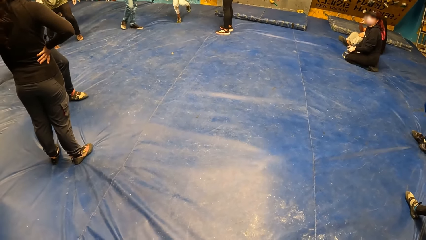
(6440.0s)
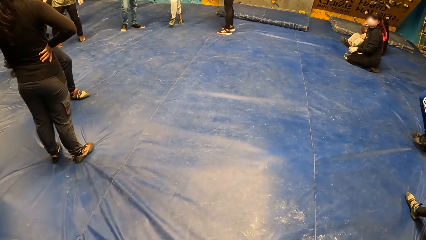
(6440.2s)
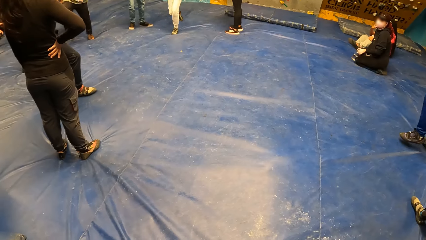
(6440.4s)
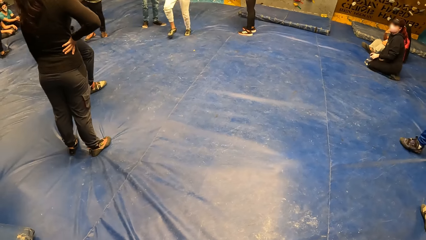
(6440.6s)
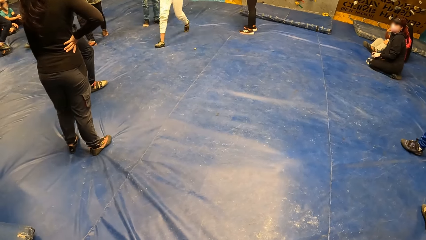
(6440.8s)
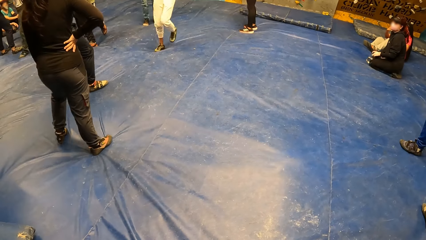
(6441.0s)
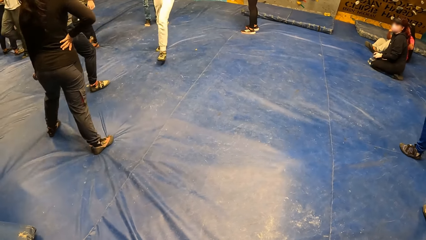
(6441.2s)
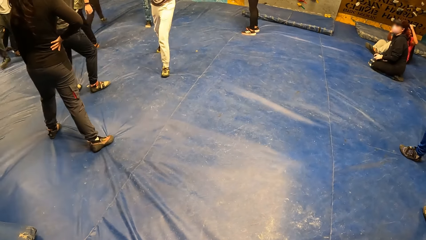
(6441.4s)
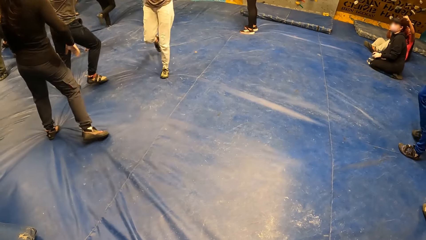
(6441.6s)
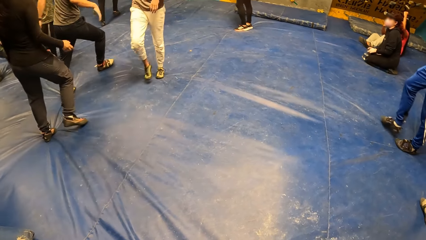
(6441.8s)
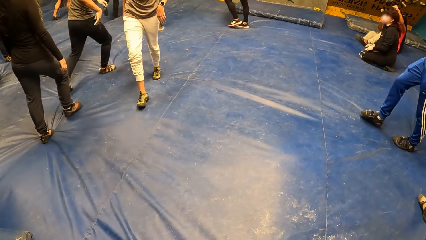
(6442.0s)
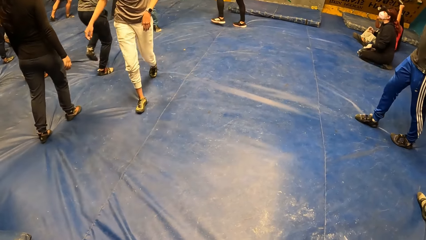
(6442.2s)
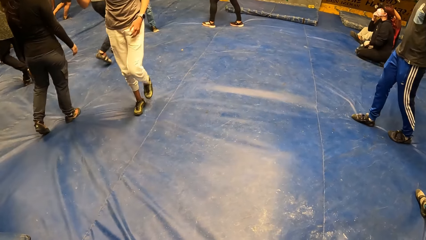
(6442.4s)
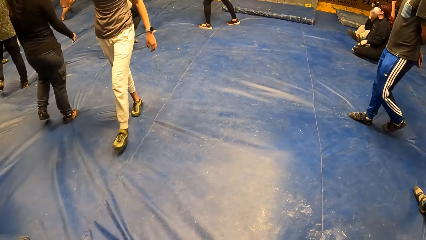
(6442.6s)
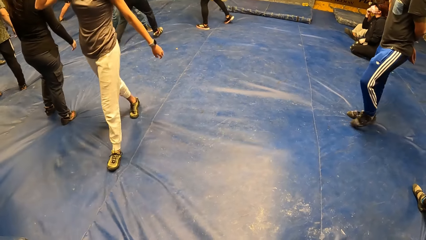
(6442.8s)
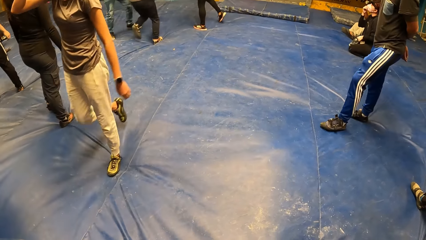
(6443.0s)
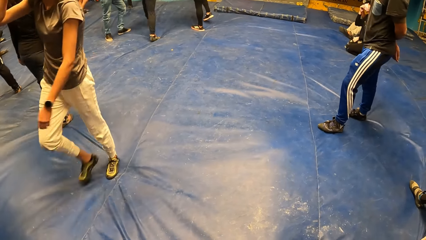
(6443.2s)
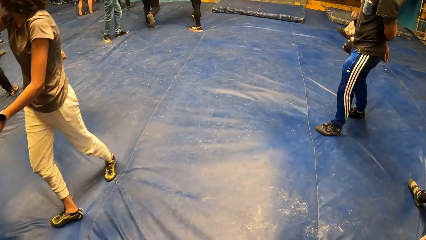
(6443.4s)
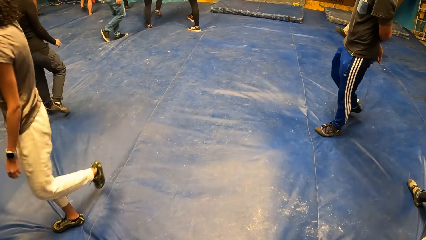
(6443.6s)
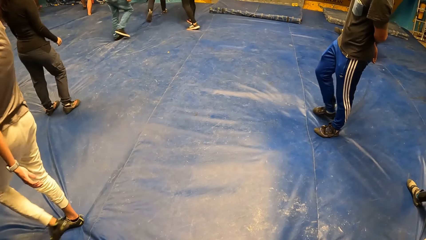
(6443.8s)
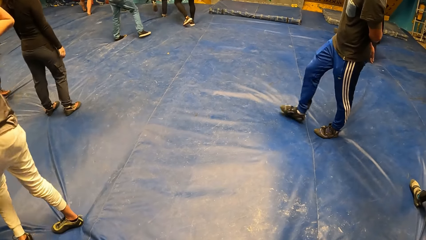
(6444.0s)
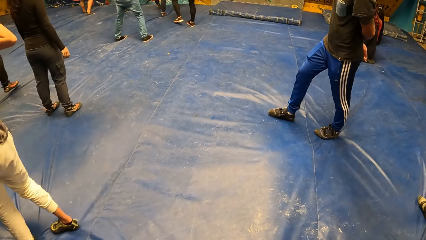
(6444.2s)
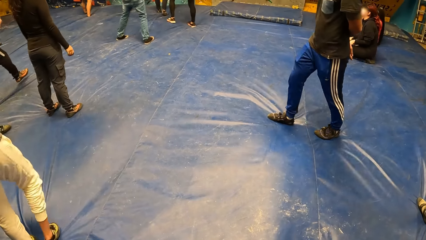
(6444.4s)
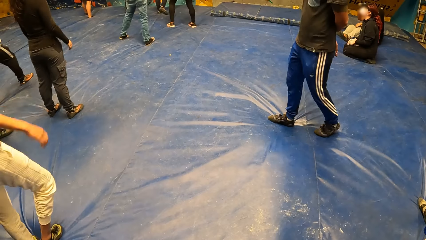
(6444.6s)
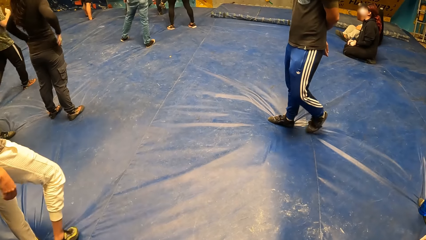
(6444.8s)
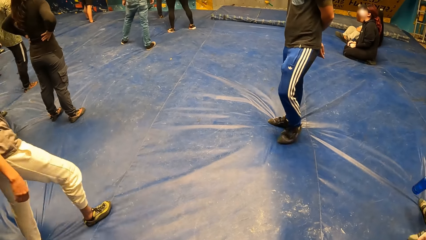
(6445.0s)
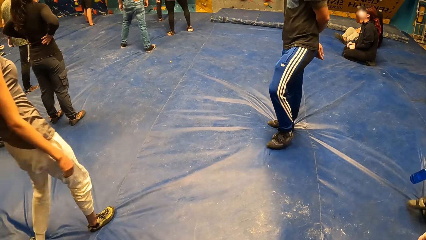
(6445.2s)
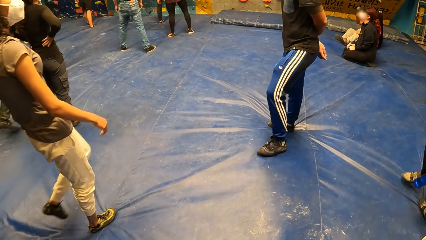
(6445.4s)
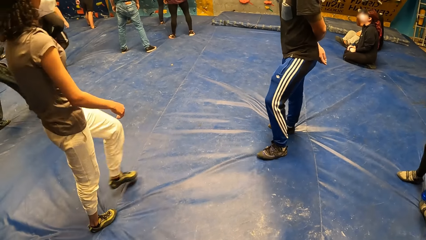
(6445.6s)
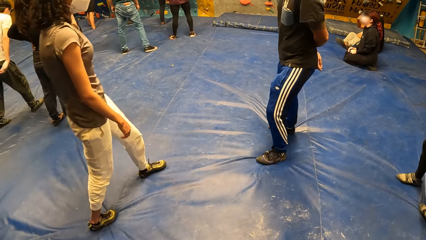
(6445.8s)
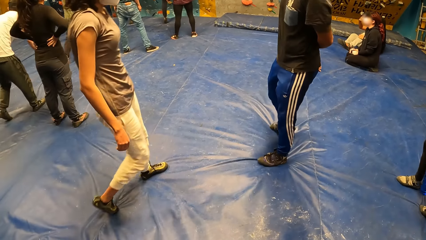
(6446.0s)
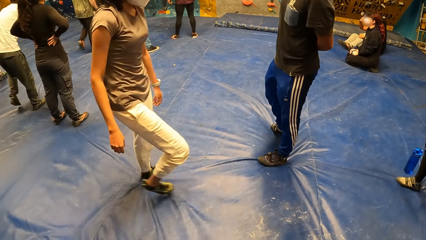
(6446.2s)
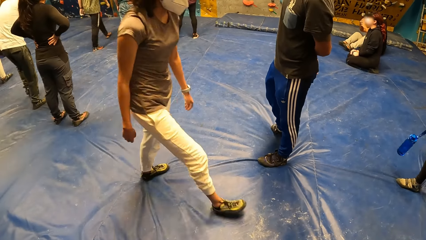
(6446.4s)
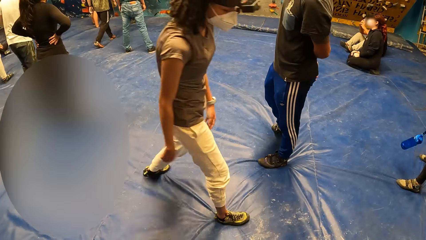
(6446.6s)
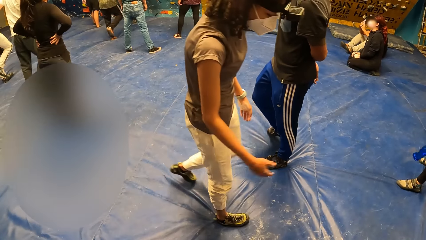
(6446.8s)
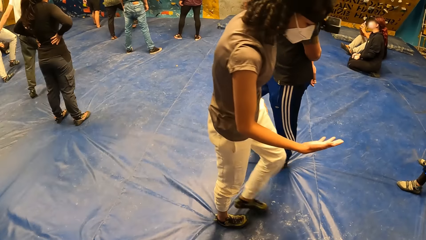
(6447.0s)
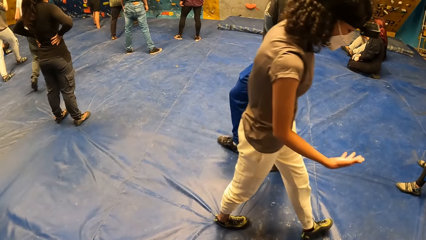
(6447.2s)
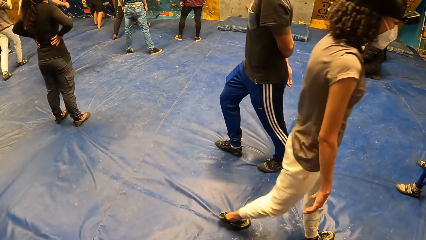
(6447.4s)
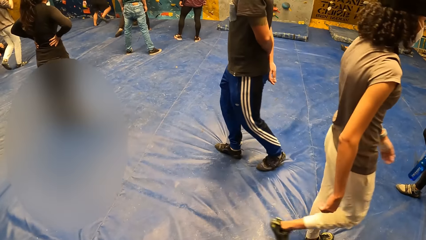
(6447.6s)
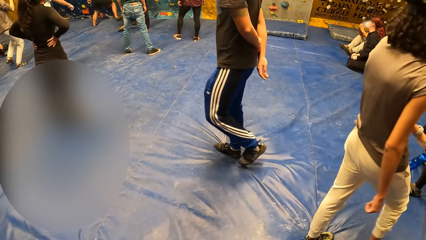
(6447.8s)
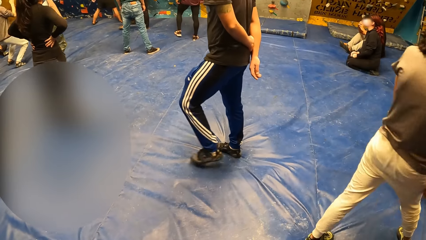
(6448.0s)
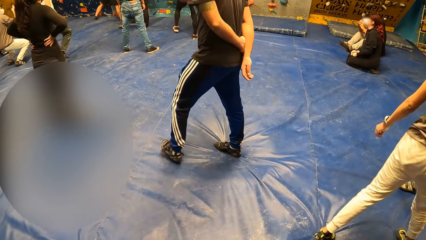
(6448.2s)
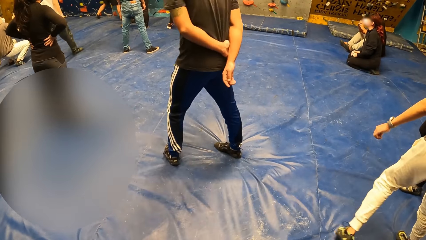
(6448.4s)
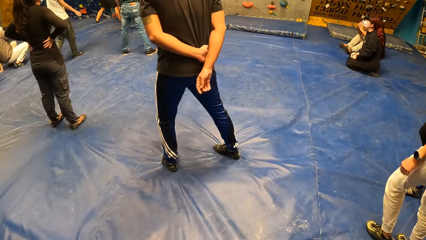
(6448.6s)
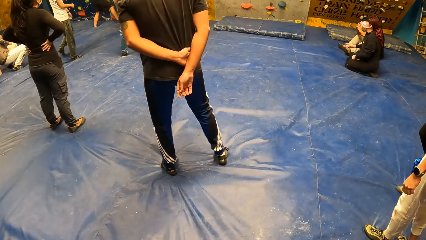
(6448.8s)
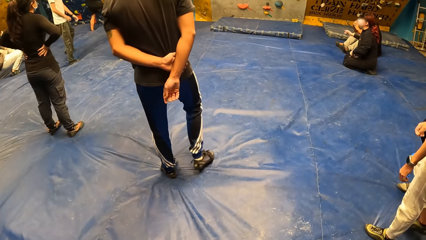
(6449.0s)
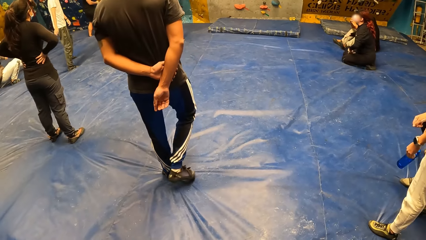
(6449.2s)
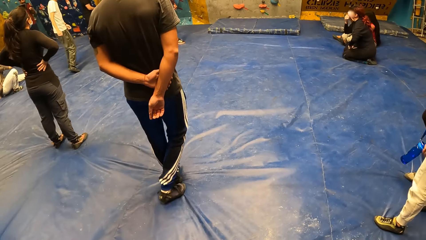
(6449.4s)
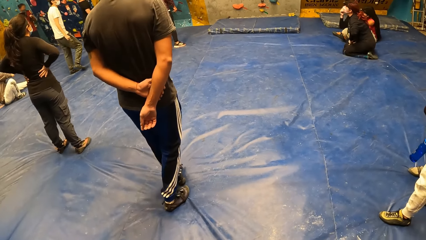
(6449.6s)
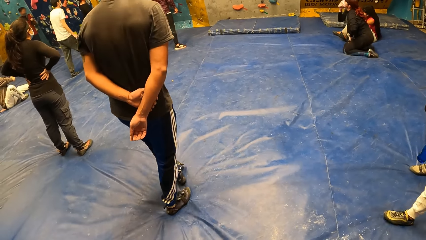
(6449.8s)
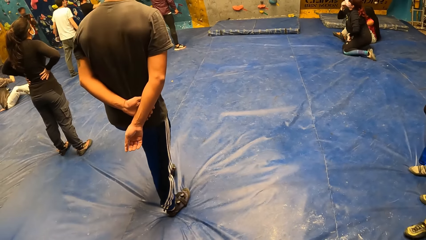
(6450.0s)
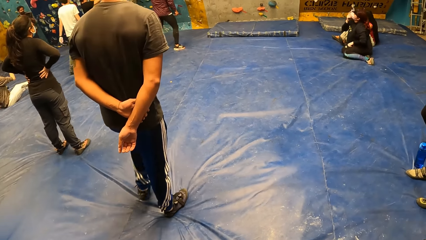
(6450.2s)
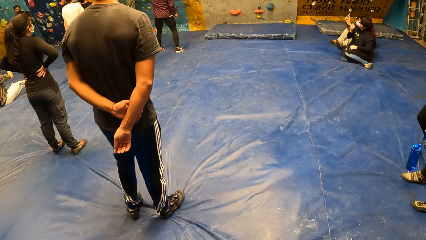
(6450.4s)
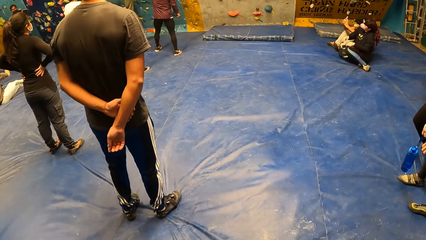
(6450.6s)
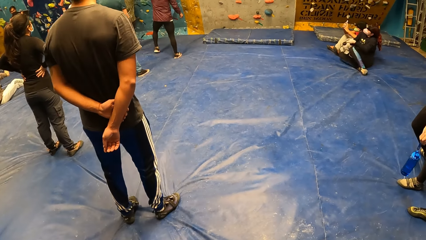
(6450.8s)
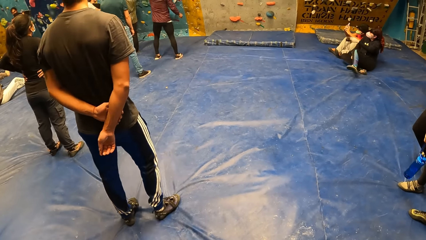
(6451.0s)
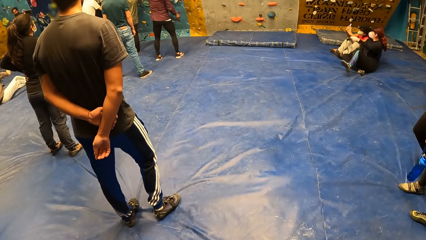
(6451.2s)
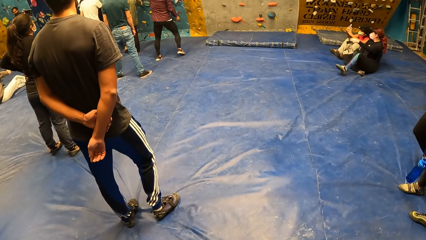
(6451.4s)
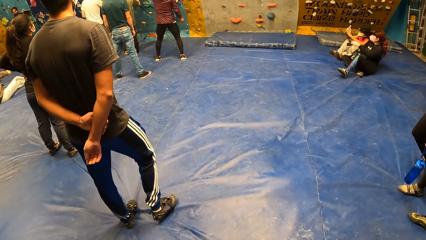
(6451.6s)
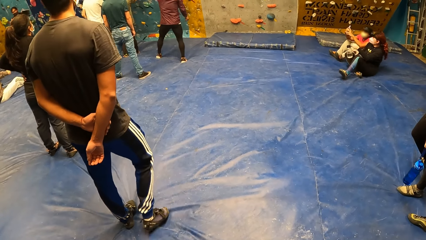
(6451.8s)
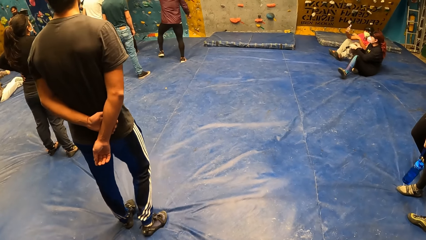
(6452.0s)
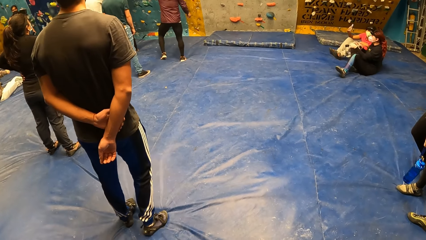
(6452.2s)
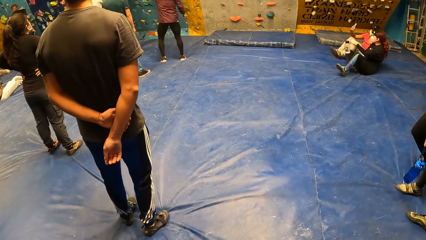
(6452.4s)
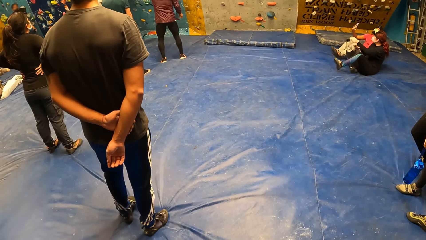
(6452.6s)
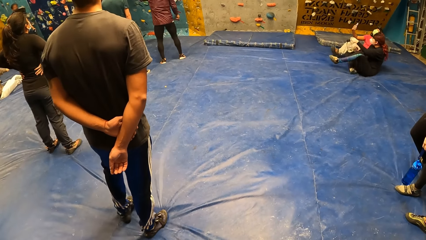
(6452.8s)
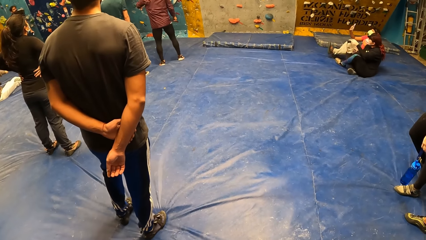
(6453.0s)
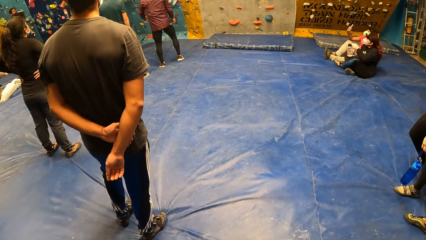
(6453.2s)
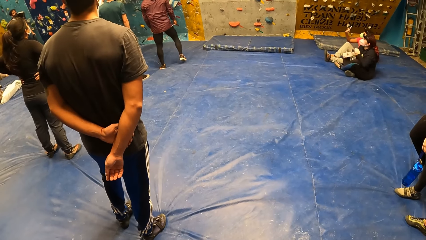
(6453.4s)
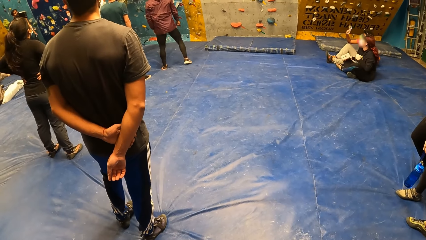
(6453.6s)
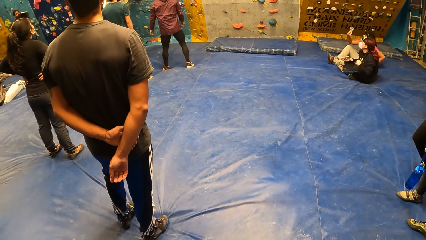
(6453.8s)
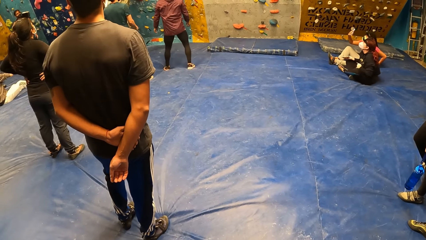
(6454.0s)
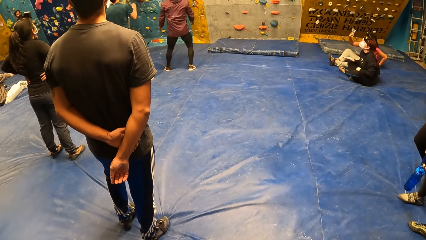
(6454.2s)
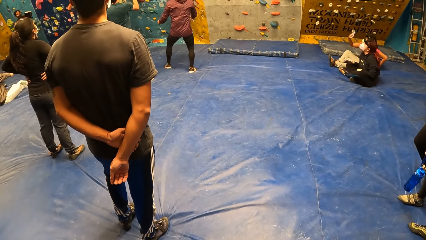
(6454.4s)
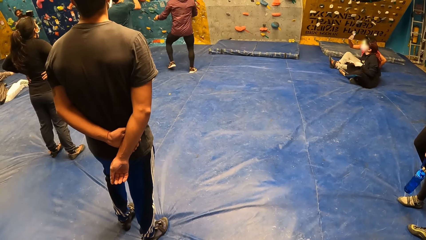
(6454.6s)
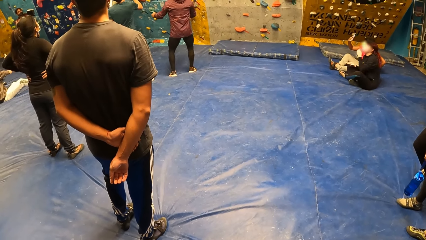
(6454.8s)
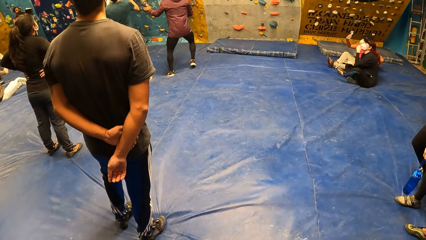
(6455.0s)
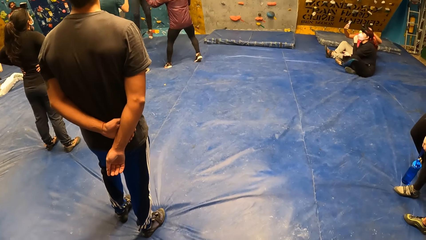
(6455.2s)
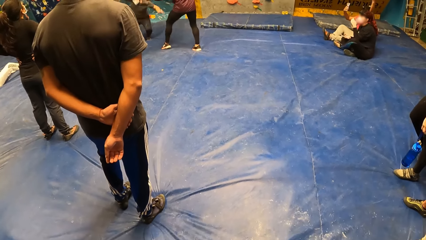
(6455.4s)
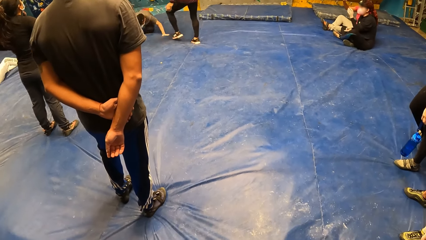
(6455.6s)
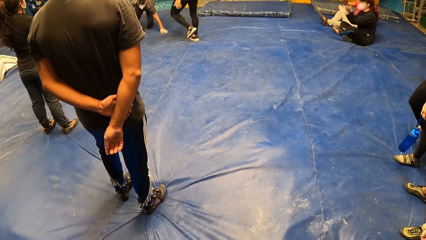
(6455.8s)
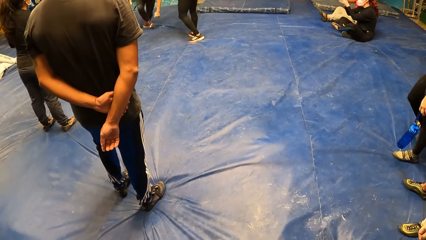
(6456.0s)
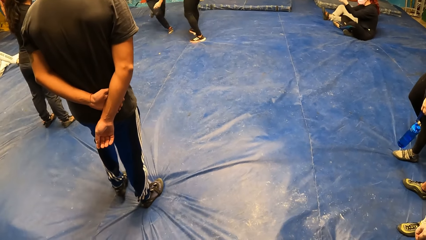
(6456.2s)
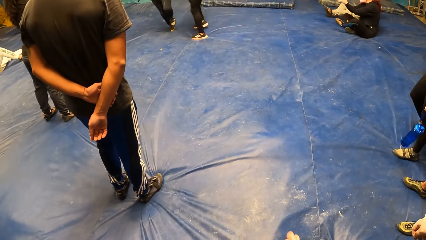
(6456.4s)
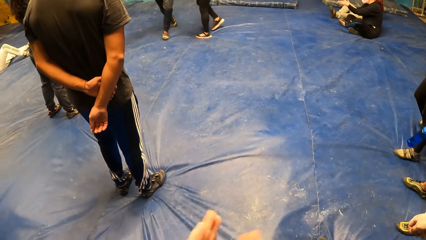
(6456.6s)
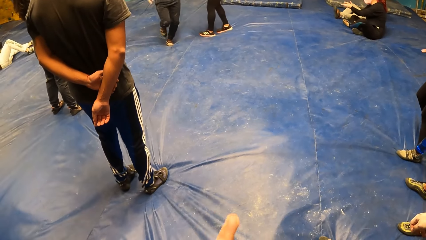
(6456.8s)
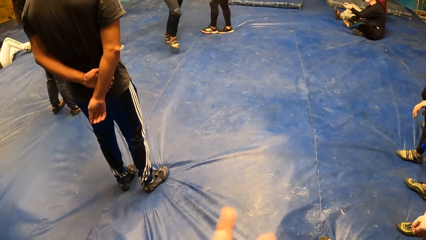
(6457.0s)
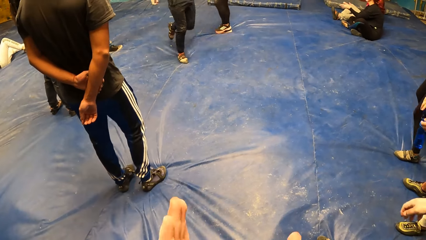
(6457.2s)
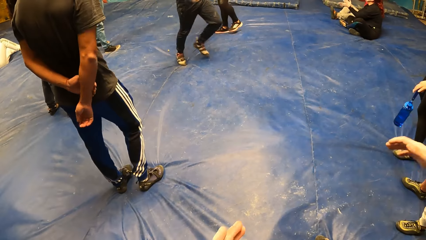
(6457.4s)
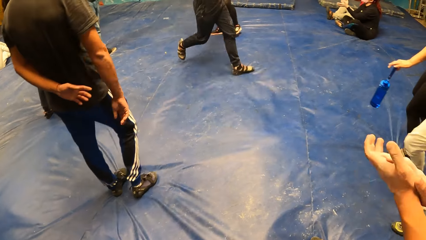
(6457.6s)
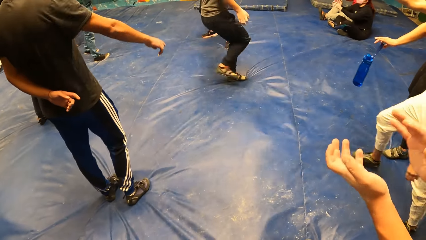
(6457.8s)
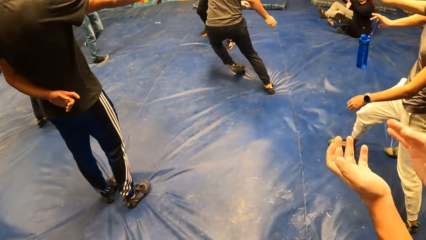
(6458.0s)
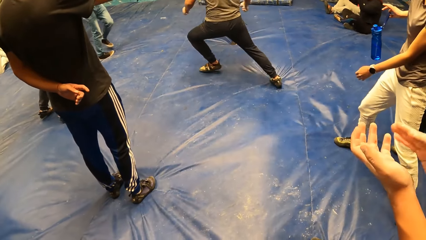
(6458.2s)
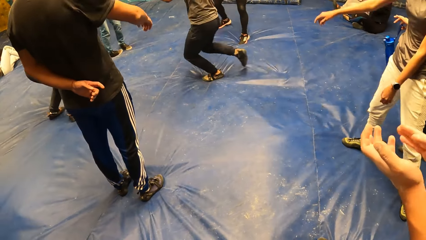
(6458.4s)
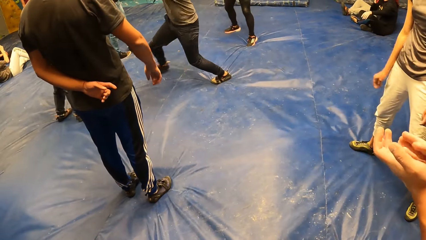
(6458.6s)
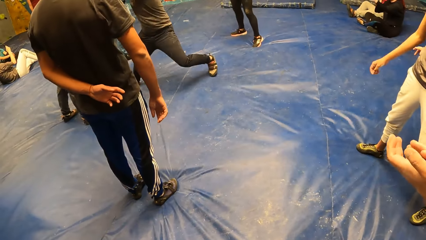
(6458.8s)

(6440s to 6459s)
A woman walks towards the camera wearer. A man walks on the floor. The man stands on the floor. Another man runs on the floor. The camera wearer claps his hands.
